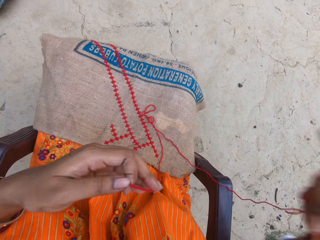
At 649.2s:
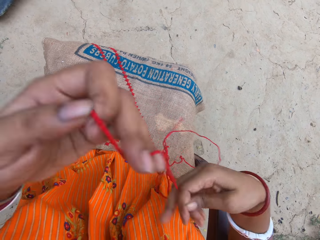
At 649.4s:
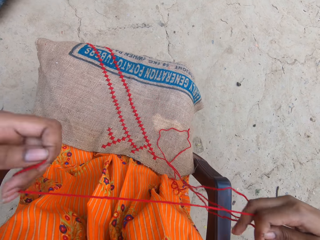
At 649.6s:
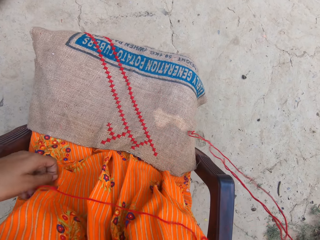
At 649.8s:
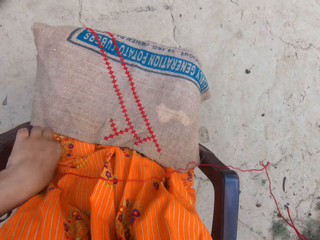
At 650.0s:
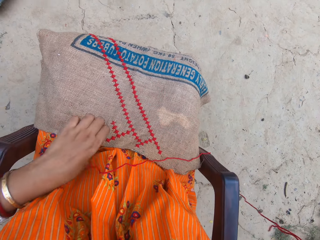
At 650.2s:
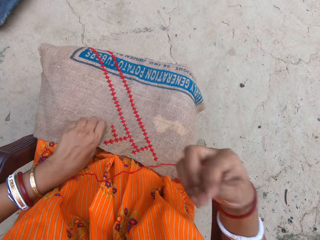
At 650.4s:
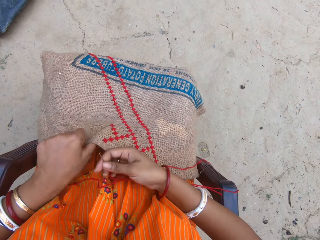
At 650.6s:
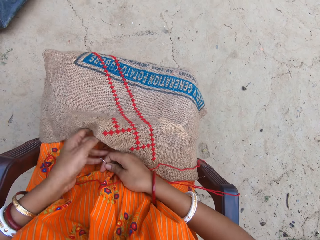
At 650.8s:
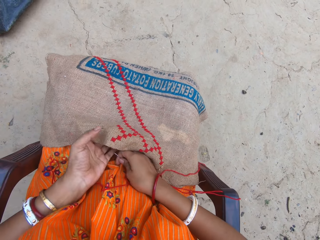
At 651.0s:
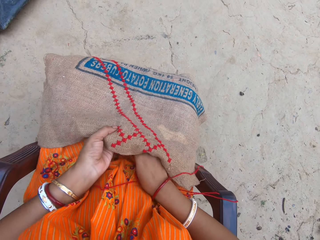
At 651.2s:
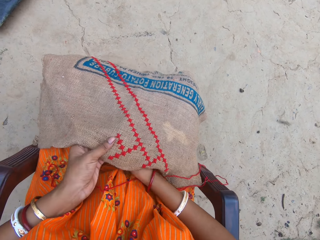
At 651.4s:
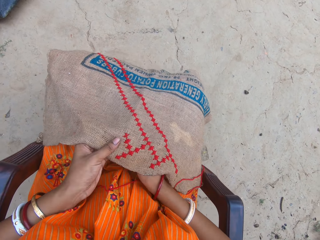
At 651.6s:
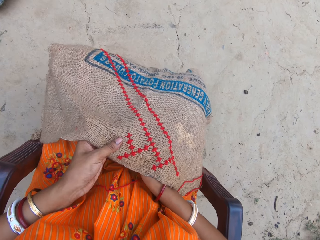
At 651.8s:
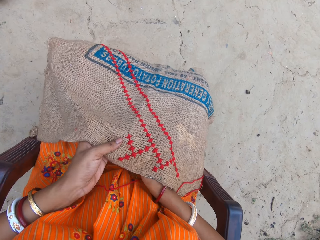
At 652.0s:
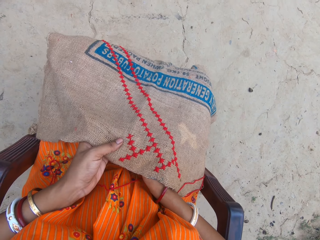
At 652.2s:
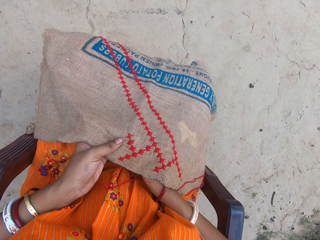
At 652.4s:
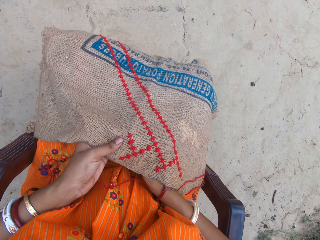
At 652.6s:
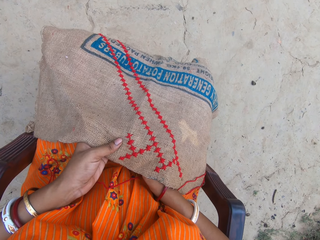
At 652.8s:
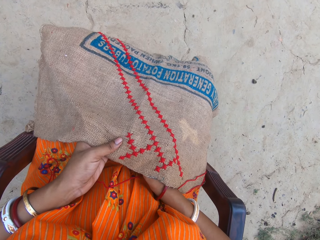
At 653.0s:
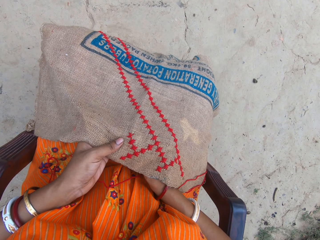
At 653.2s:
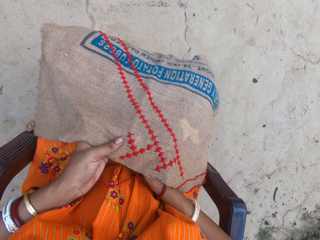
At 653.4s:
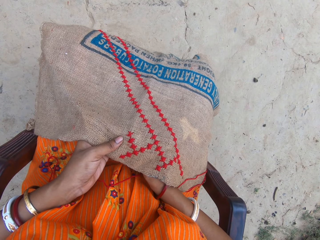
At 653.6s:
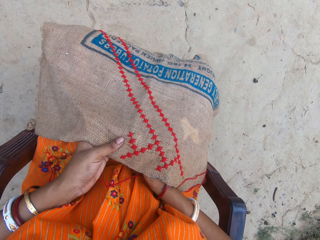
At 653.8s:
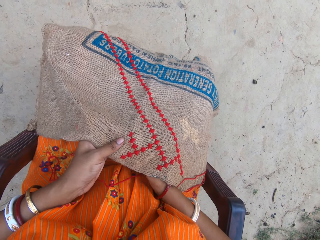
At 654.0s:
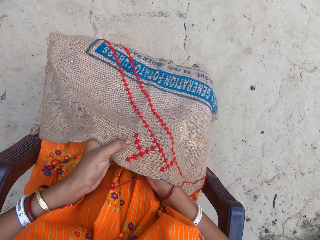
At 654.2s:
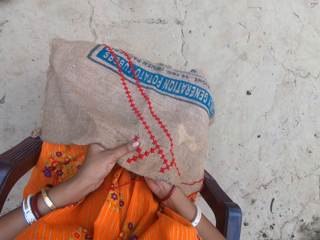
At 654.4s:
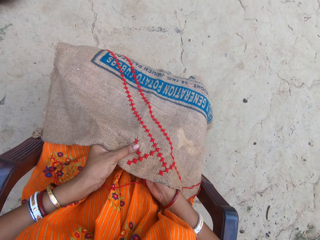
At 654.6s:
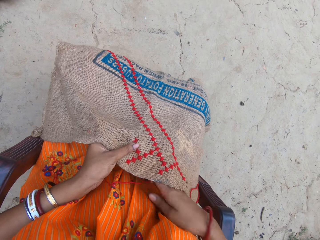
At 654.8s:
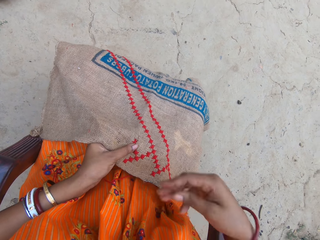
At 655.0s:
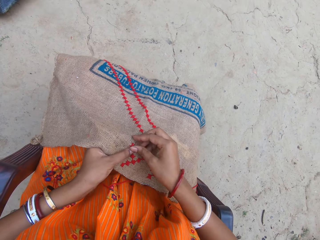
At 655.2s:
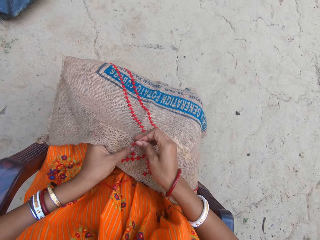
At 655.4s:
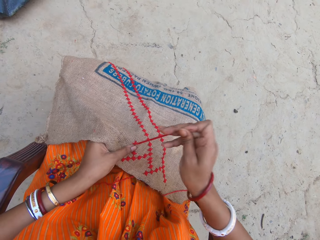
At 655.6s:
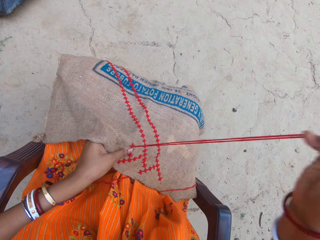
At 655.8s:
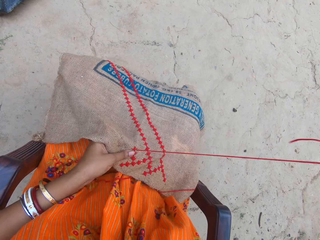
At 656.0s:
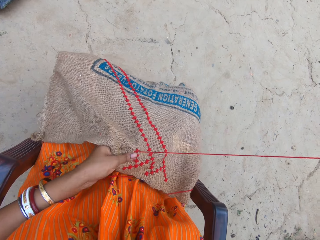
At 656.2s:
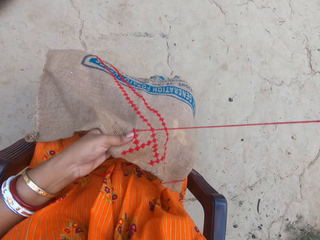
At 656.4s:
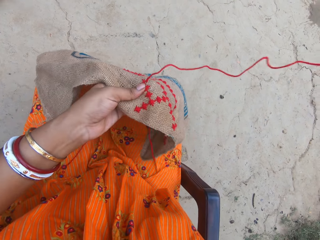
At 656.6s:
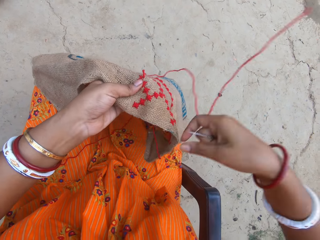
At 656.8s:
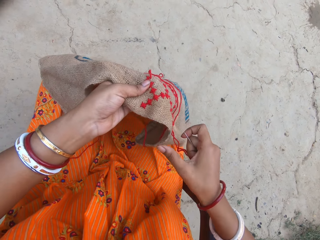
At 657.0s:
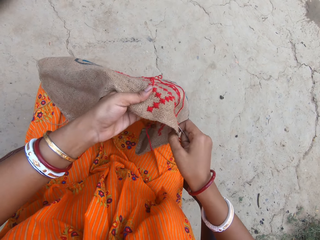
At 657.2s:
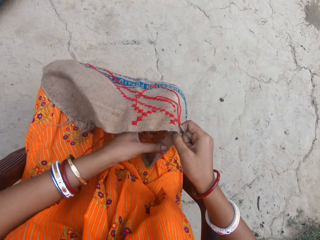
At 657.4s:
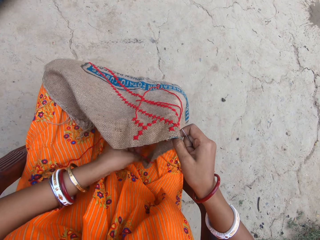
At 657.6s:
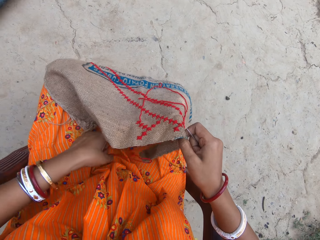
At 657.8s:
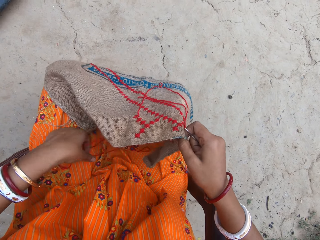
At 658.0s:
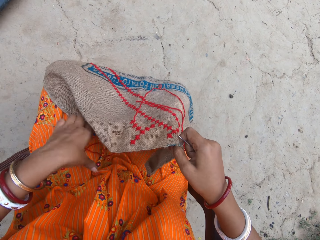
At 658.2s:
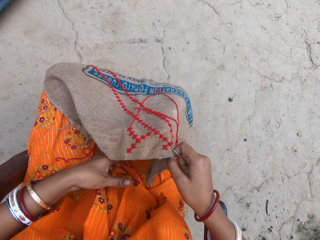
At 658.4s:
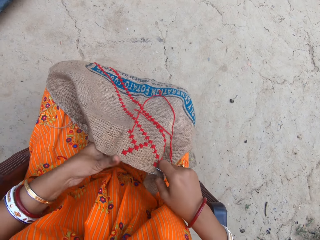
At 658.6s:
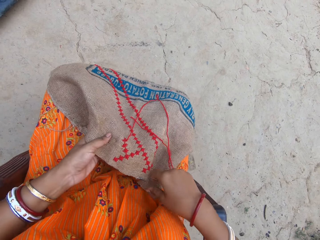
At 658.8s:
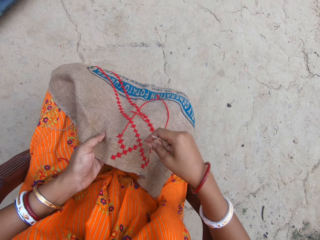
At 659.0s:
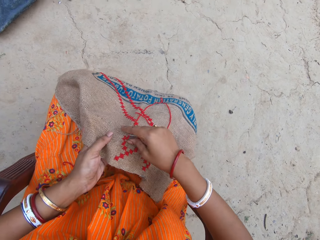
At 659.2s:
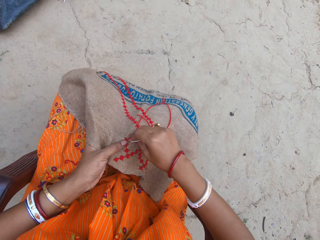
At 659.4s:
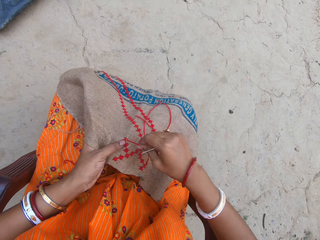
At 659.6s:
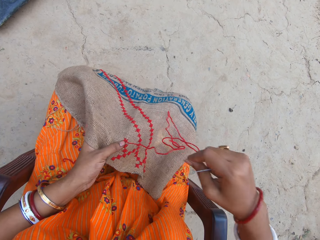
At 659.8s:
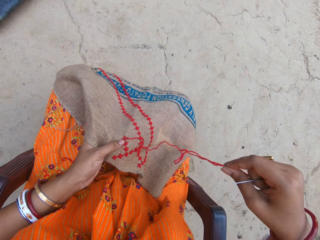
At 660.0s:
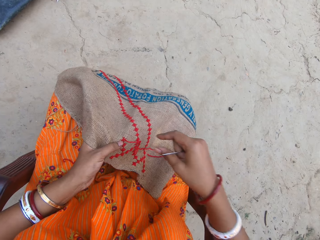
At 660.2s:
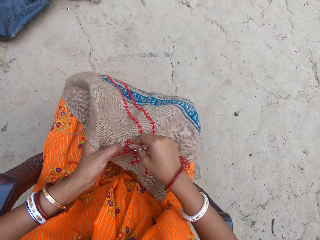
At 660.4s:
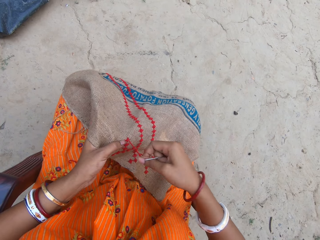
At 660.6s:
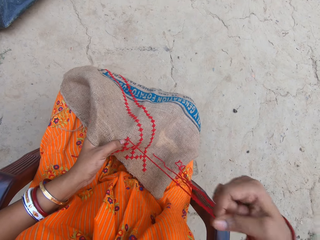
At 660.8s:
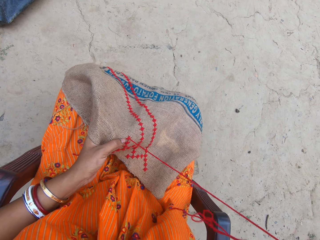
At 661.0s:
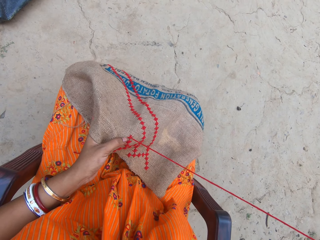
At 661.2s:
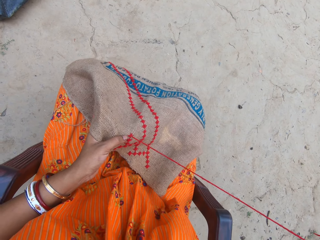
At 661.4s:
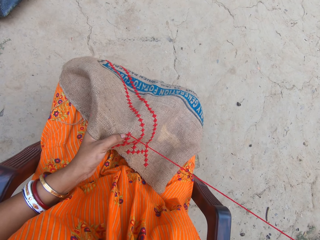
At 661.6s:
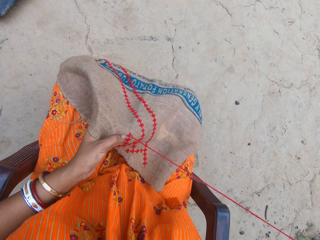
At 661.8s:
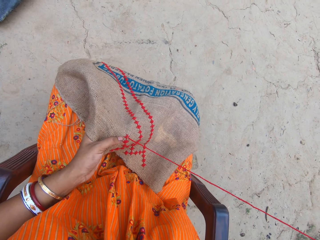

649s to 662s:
The camera wearer holds the sack with her left hand. She embroiders the sack in her left hand with the needle and thread in her right hand. She lifts the sack from her lap with her left hand. She turns the cloth. She holds the sack with both hands. She adjusts the thread on her lap with her left hand. She holds the sack with both hands. She holds the sack with her left hand. She moves the thread with her right hand.

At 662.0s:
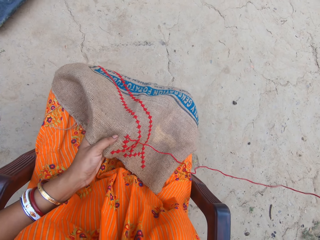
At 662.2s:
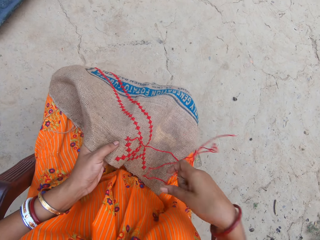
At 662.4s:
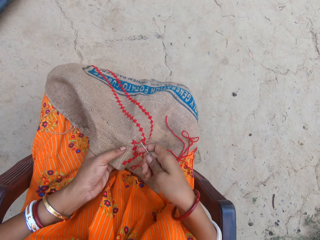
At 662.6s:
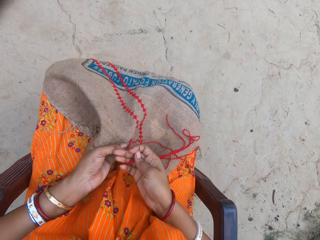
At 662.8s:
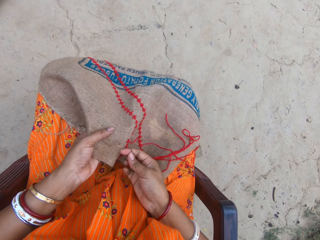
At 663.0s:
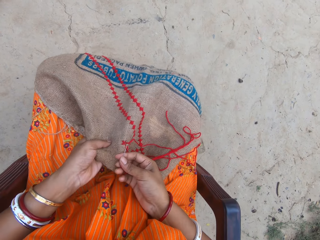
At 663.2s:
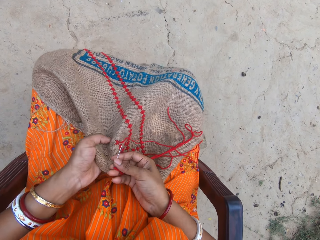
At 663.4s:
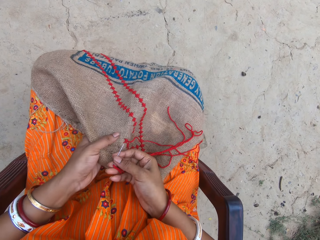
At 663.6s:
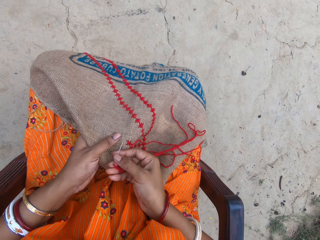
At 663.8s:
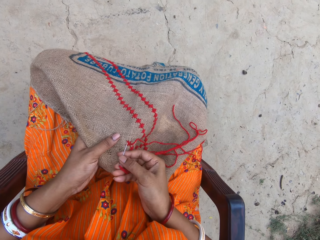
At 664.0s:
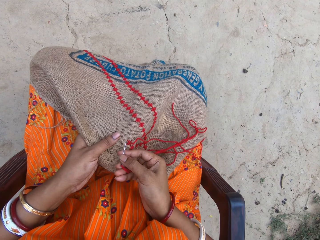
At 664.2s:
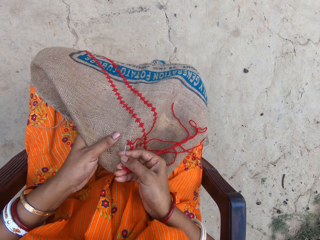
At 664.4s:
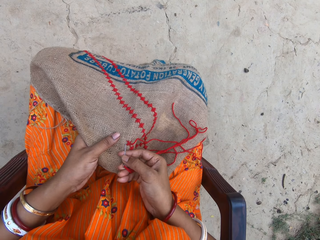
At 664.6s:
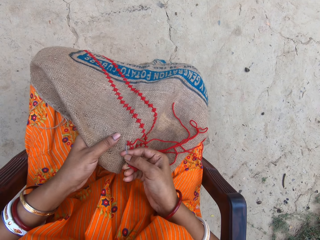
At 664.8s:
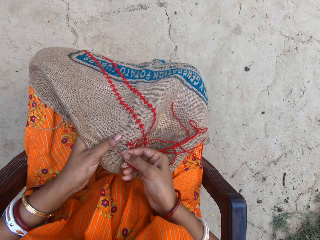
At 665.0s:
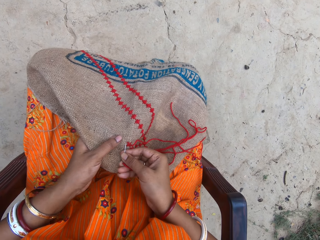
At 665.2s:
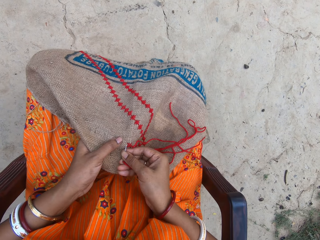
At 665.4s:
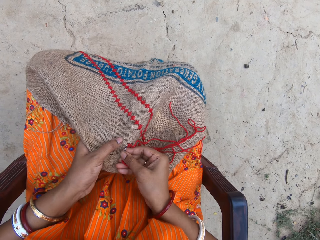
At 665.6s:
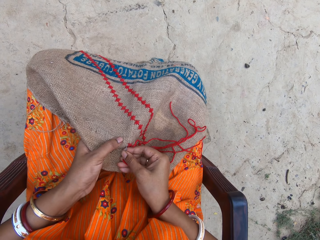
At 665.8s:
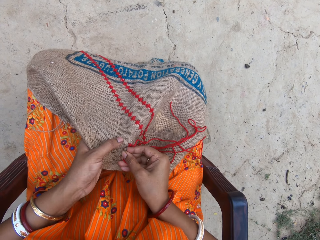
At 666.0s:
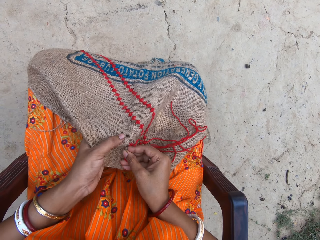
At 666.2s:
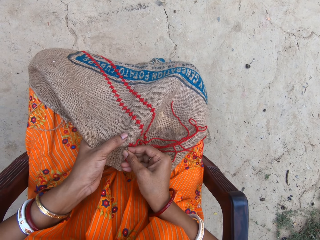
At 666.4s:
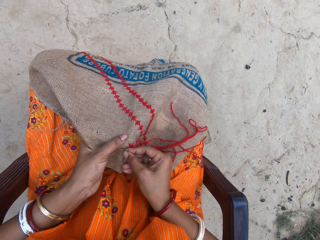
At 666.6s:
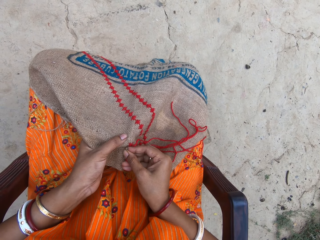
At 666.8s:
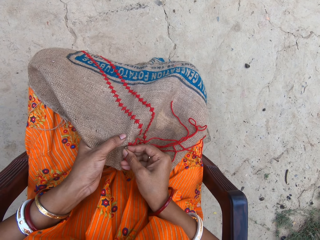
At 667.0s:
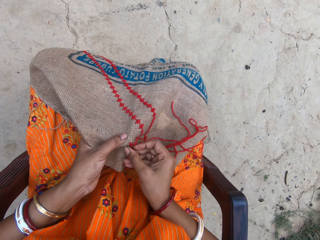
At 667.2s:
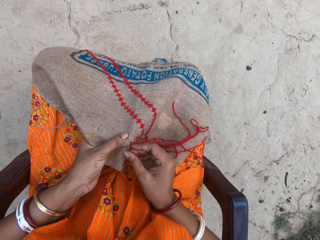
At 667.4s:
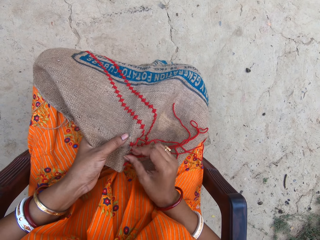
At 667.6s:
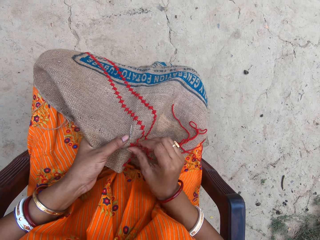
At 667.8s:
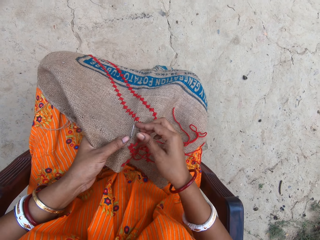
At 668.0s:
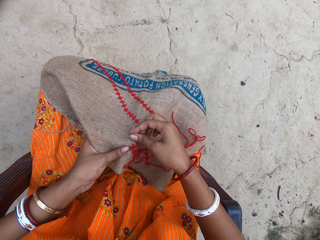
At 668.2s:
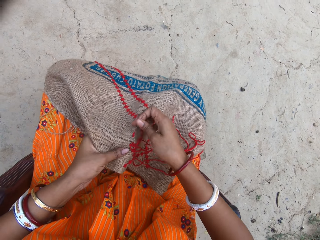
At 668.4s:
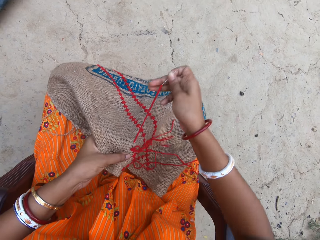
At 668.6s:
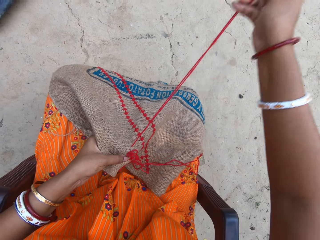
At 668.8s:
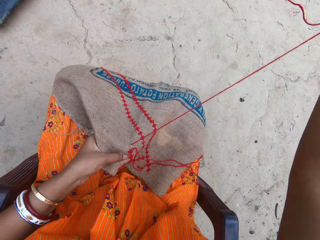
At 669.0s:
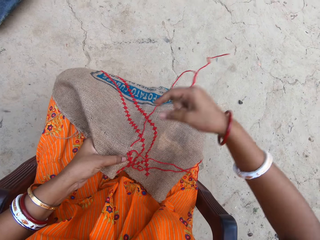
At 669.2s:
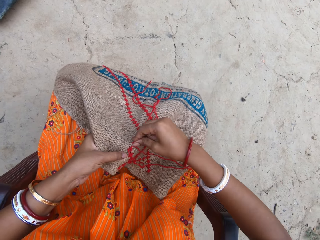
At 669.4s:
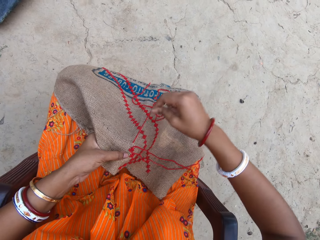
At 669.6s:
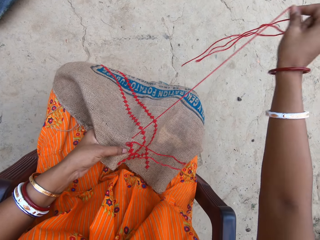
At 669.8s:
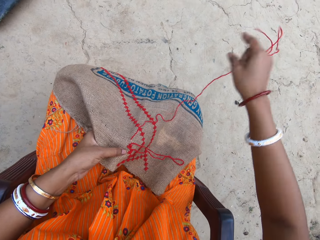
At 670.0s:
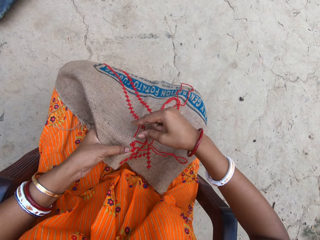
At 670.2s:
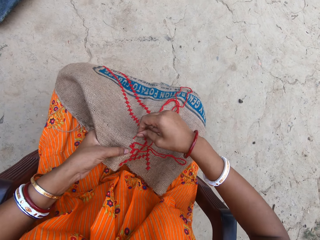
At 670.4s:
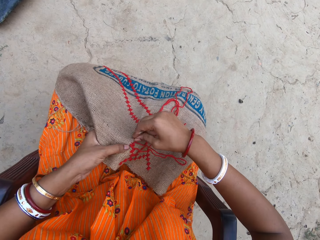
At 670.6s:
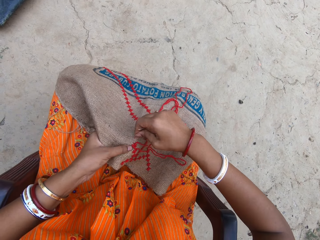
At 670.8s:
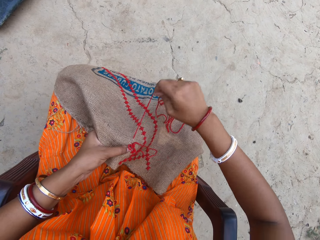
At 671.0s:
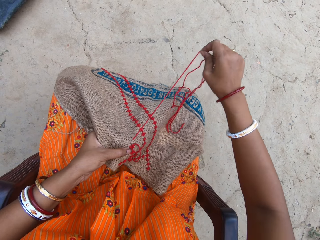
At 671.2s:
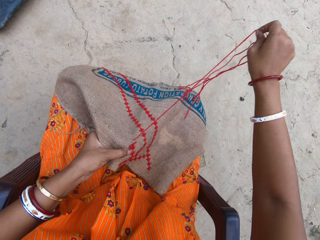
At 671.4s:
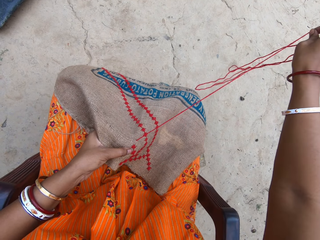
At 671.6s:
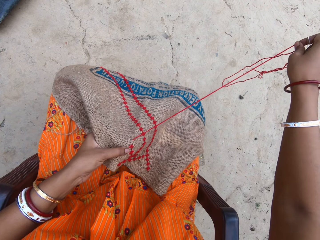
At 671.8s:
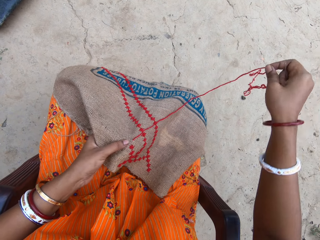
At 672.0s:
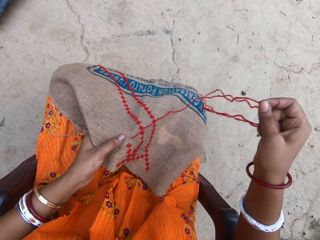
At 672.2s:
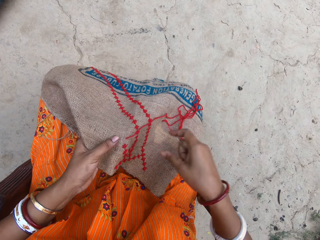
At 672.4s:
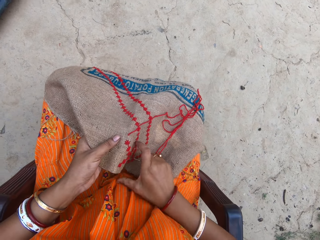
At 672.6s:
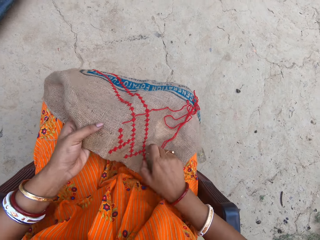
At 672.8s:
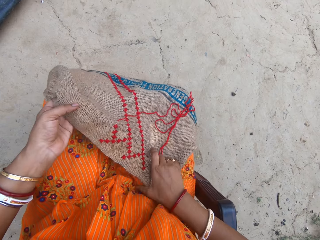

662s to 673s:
The camera wearer embroiders the sack in her left hand with the needle and thread in her right hand.
